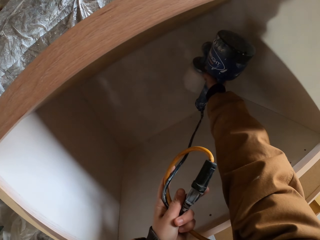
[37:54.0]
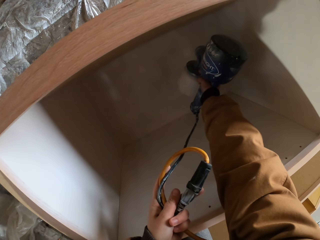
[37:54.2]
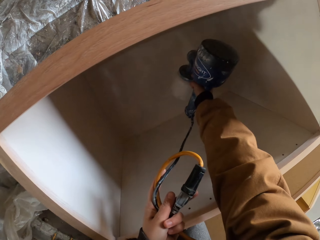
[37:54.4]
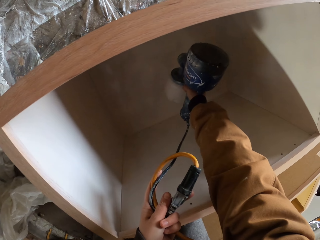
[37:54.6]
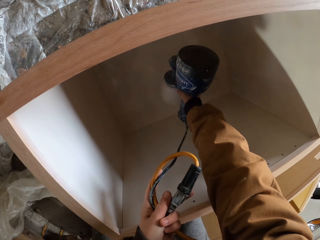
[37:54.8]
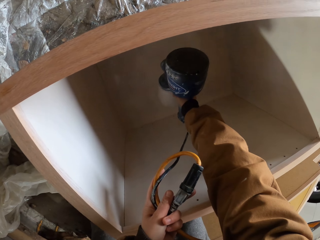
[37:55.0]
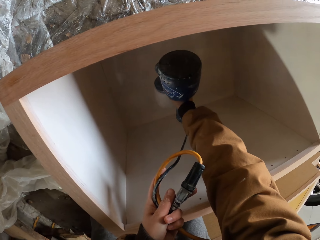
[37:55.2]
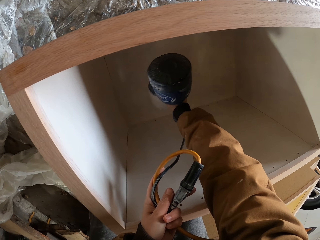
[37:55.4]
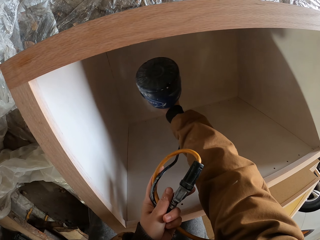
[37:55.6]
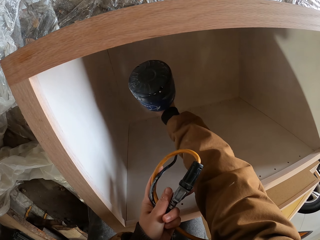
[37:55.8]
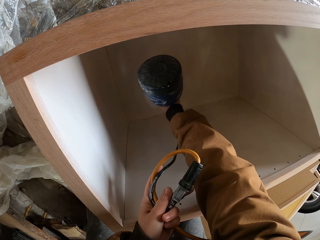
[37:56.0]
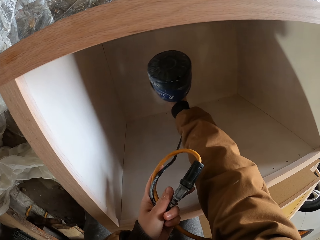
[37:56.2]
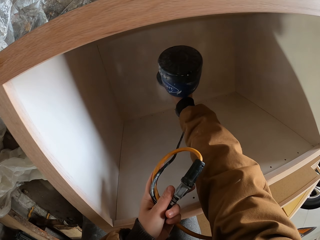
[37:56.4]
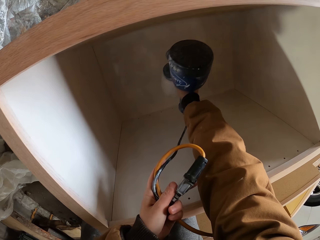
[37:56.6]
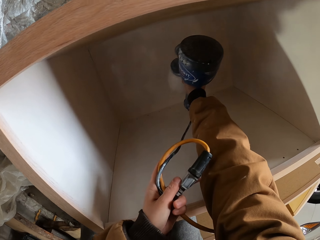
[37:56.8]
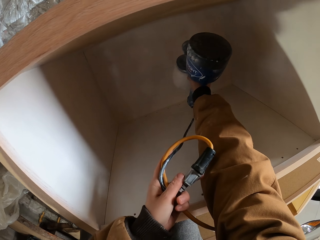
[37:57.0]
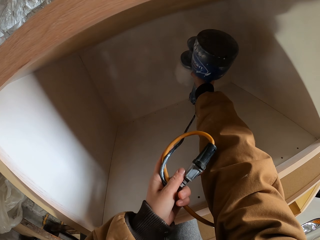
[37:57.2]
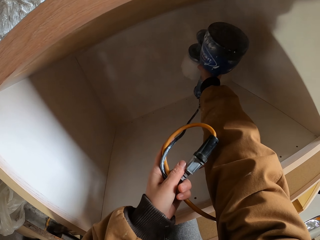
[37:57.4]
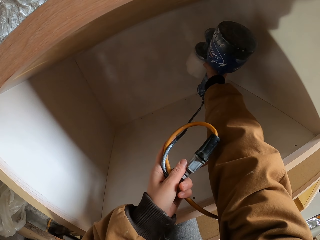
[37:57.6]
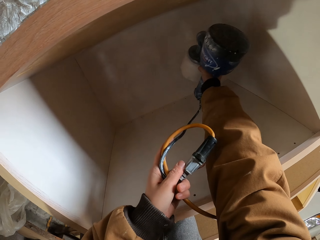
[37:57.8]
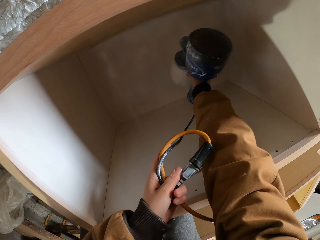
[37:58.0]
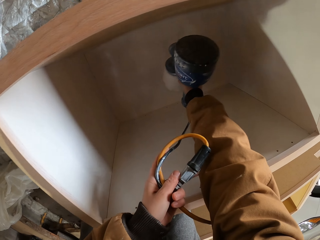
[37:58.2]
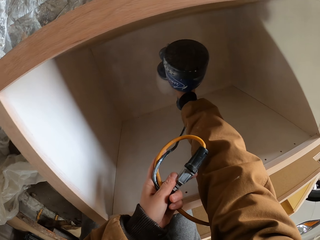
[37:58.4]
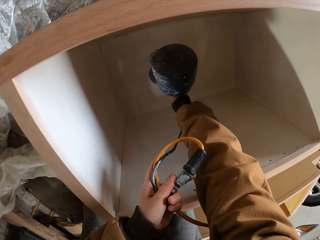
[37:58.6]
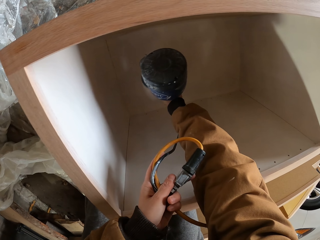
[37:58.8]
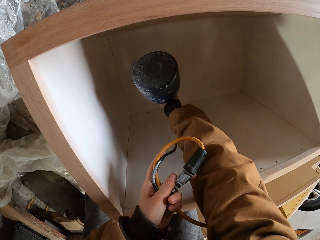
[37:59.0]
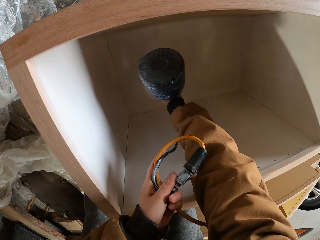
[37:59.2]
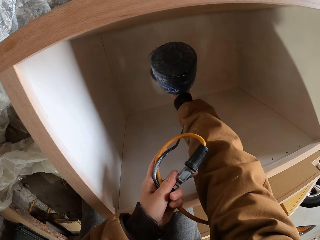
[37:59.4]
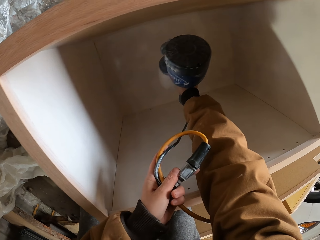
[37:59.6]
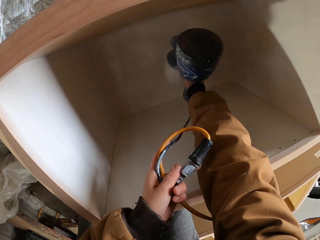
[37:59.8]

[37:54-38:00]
The camera wearer drills the shelf cupboard with the spray painting machine.

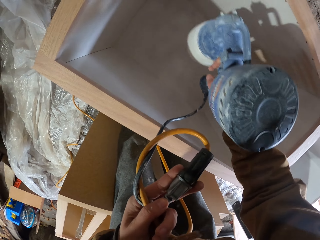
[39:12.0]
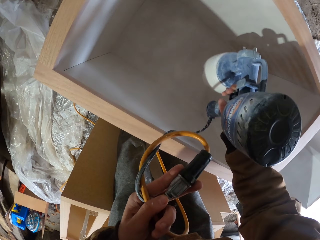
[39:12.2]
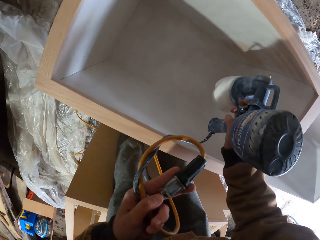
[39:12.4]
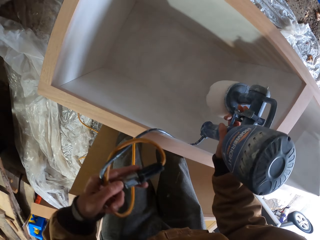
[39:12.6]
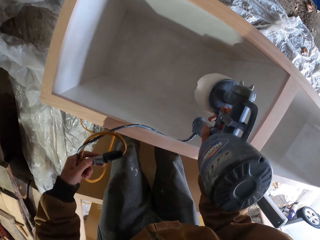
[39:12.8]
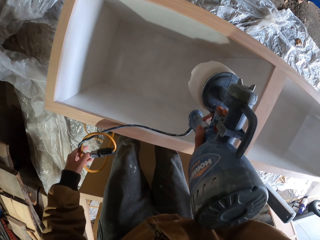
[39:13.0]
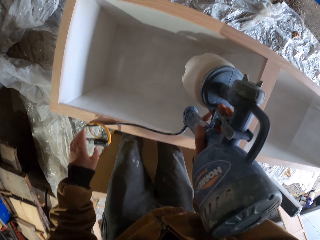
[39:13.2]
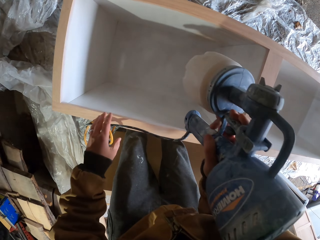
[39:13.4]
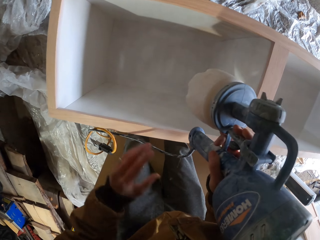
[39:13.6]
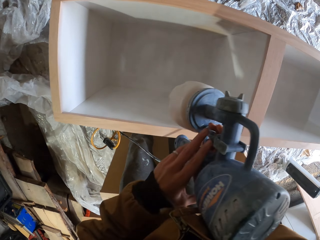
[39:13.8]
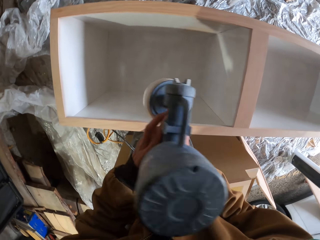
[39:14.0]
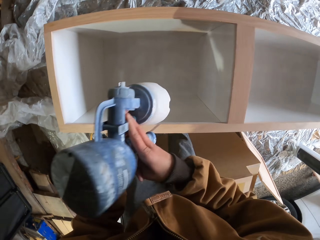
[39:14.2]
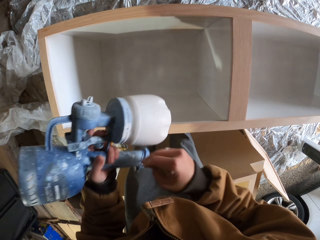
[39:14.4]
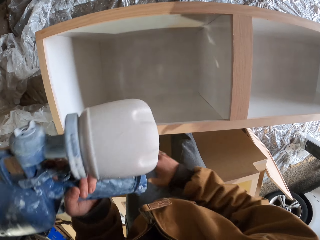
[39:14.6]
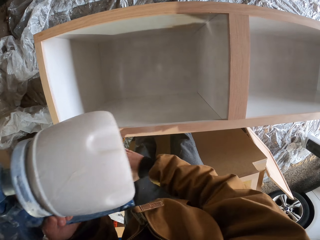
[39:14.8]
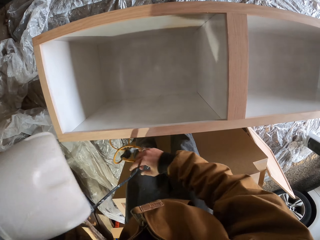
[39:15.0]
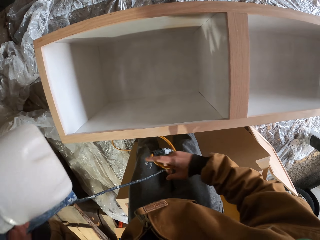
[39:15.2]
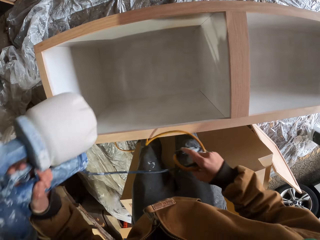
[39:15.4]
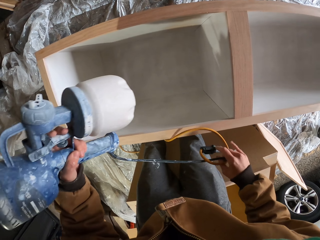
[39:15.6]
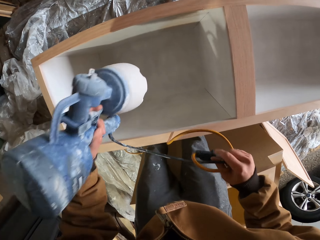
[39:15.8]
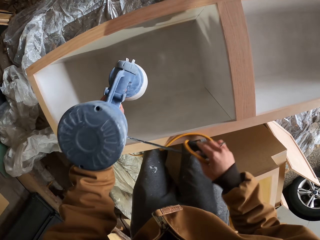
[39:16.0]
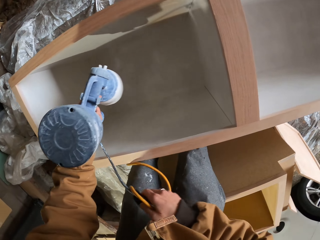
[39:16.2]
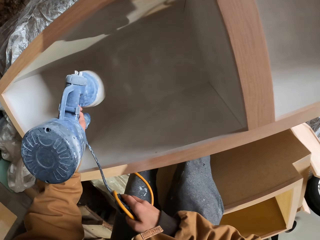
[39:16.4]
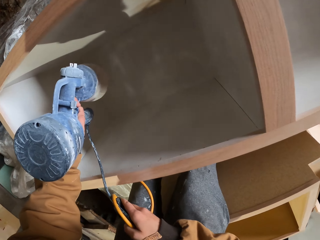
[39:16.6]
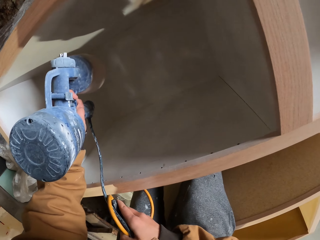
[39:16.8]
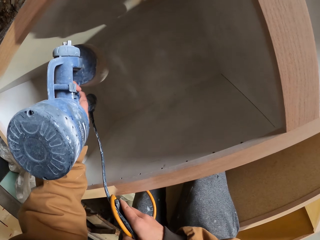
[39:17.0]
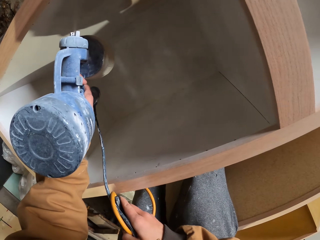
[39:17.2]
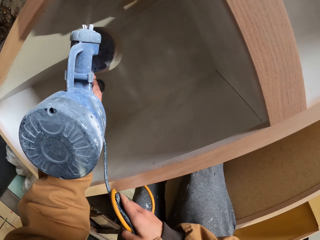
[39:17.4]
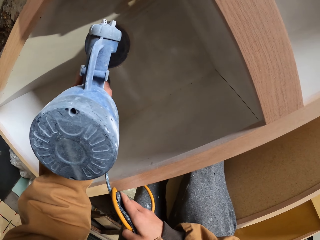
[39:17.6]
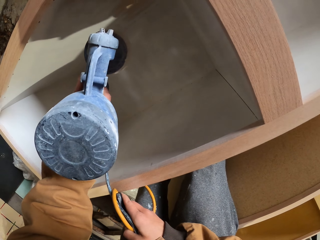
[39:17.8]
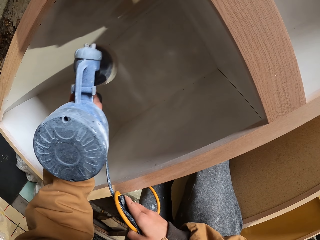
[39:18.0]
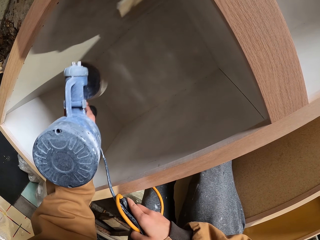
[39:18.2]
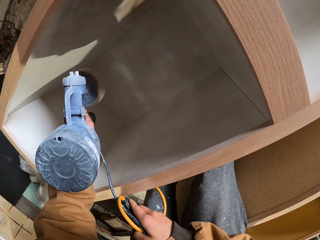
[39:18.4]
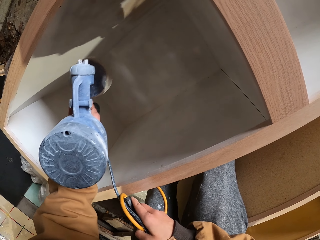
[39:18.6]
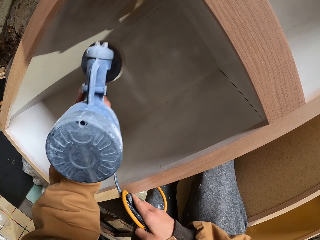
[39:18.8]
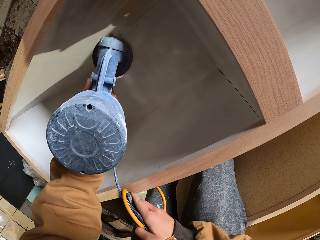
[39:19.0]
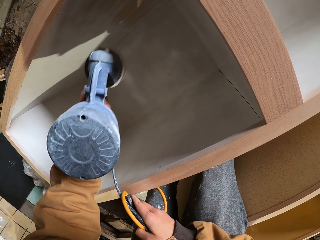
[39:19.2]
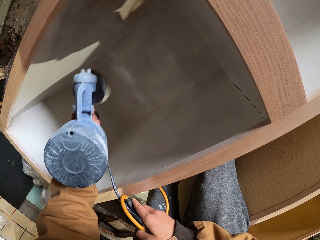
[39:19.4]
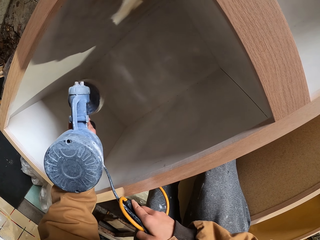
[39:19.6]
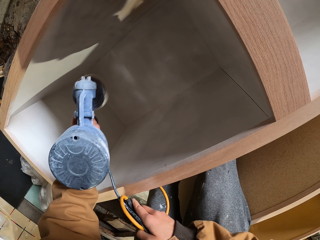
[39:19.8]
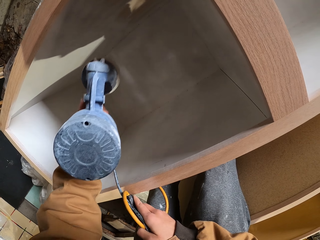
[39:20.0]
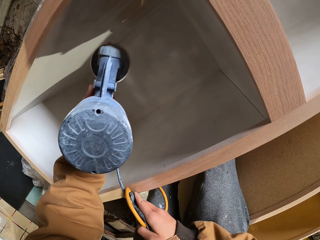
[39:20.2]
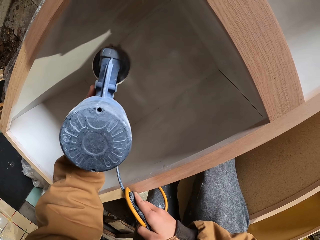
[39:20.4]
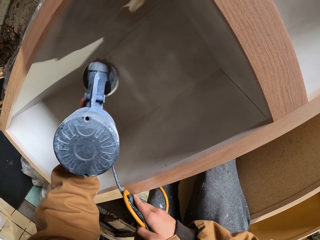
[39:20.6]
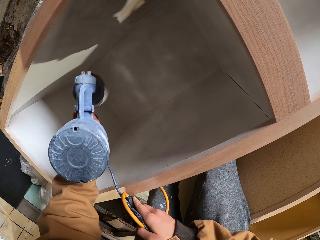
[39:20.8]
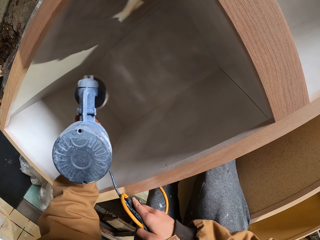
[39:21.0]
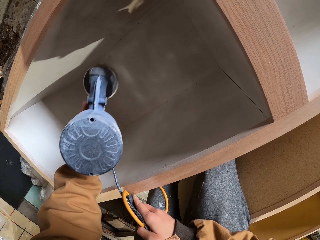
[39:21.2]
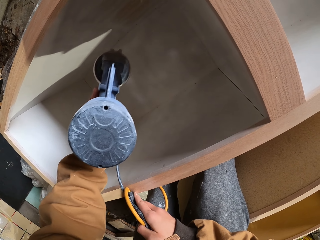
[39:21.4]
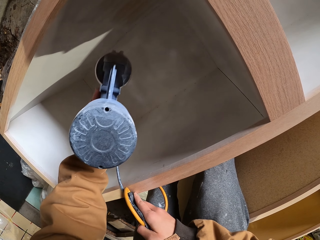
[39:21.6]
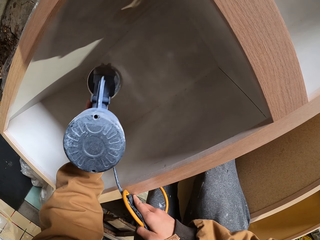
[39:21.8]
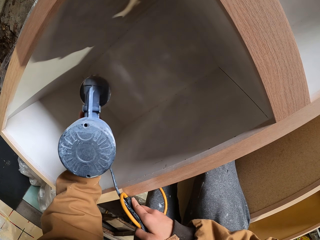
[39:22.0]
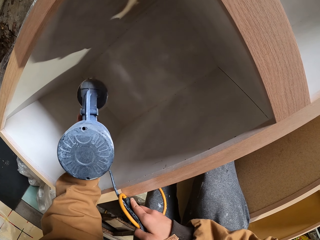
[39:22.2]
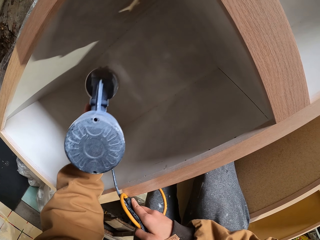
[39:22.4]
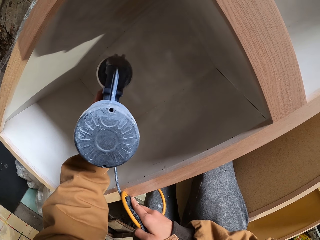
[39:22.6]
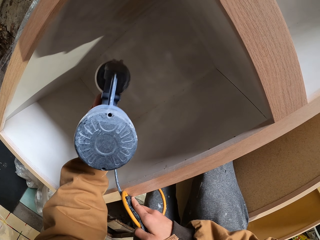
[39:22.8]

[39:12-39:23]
The camera wearer drops the spray gun cable with his left hand. He transfers the spray gun from his right hand to his left hand. He holds the spray gun cable with his right hand. He moves the spray painting machine cable. He sprays the inside of the cupboard with the spray gun. He drills the shelf cupboard with the spray painting machine.

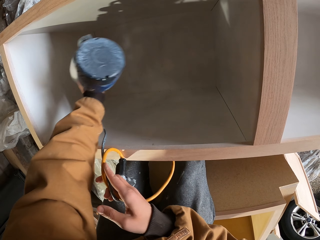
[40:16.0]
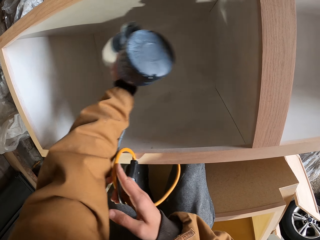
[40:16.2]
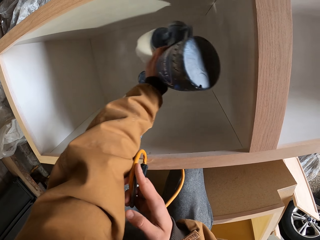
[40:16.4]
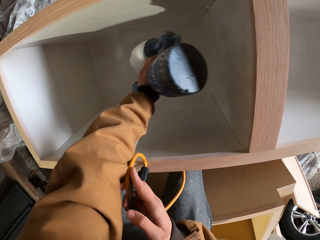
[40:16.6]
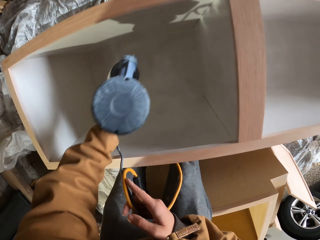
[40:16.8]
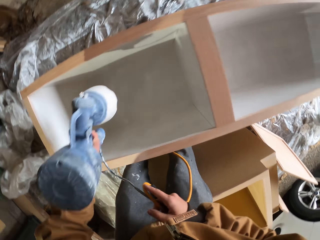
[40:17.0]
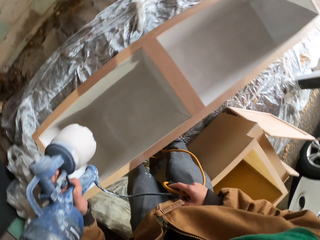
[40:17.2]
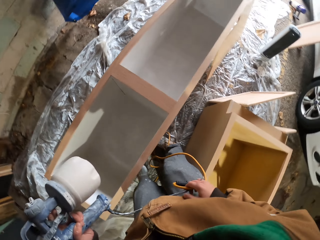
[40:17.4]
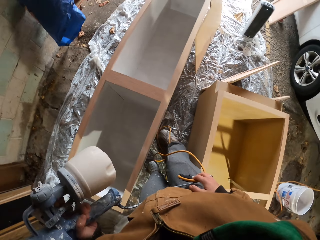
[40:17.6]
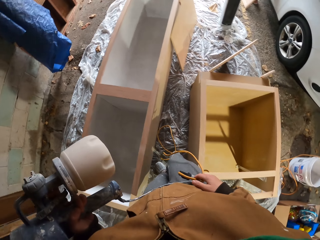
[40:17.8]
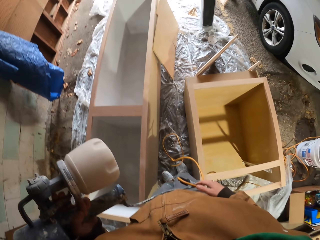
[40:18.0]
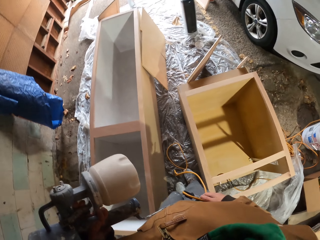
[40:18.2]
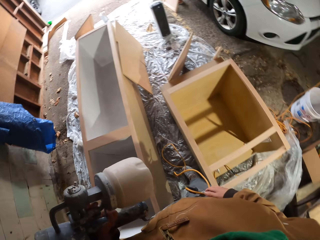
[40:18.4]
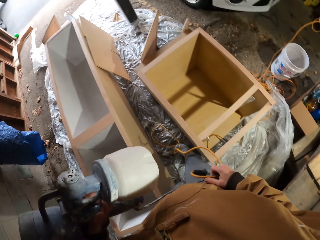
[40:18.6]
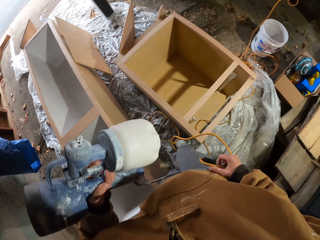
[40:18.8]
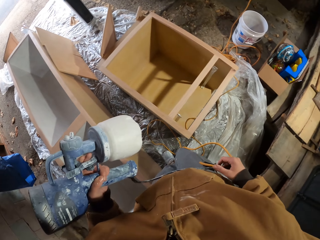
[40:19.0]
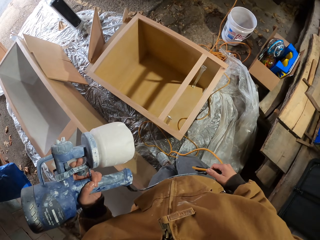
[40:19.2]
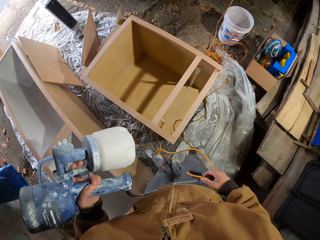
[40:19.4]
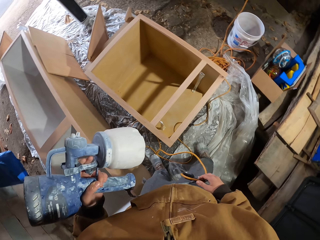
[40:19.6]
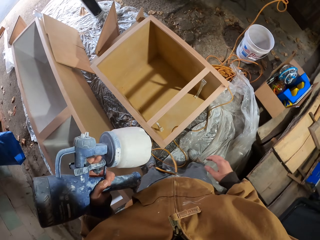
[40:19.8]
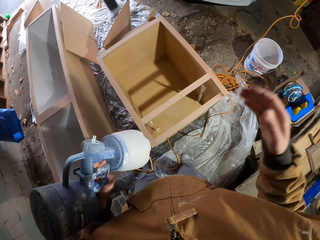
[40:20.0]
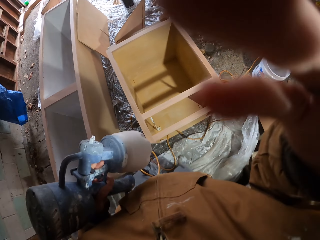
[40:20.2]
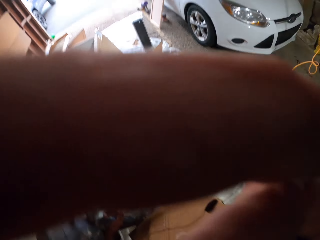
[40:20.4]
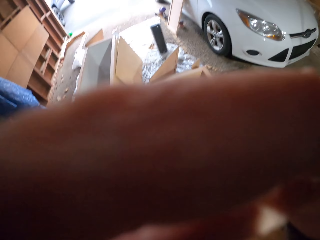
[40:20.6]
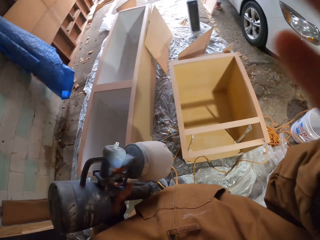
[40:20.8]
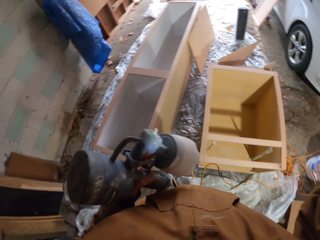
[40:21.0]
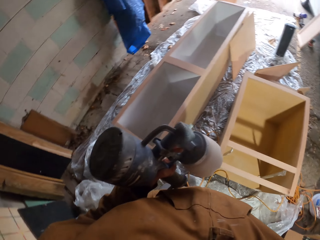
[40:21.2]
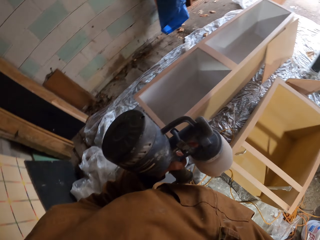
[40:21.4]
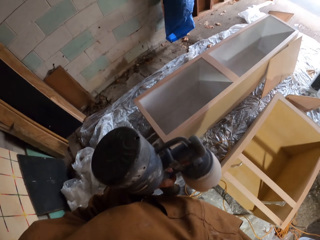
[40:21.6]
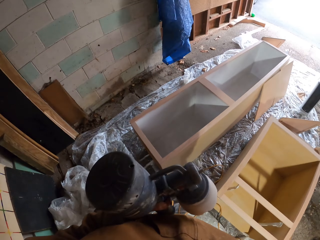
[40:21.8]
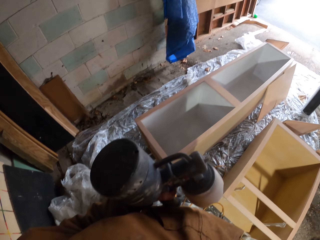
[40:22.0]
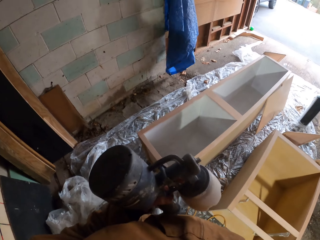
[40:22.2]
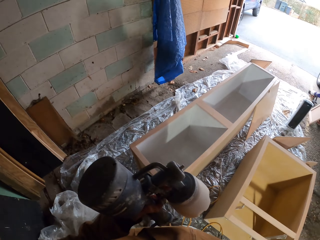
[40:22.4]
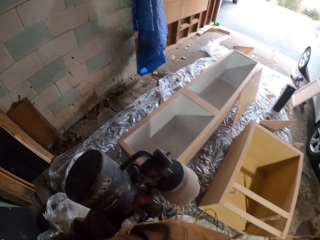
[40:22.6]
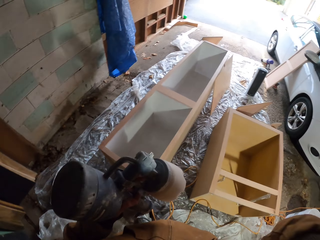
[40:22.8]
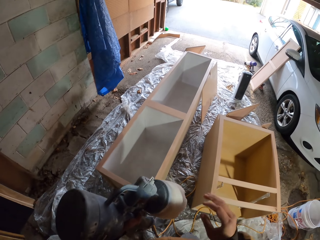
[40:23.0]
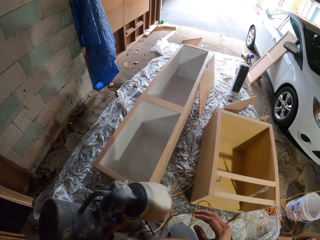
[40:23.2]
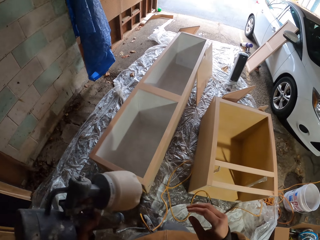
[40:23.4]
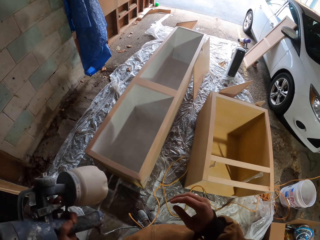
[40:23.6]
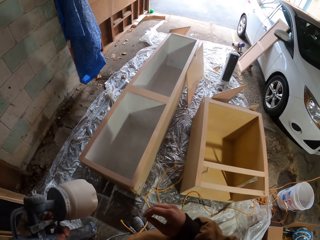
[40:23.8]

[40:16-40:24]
The camera wearer stands up. He puts his right hand around his face.
